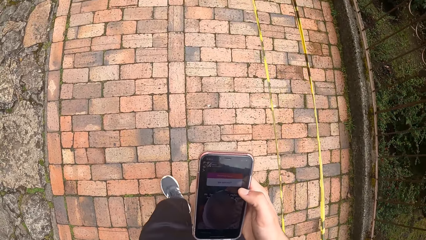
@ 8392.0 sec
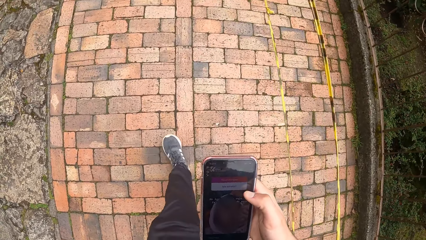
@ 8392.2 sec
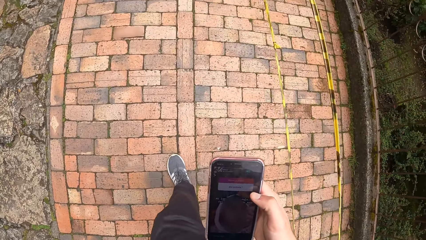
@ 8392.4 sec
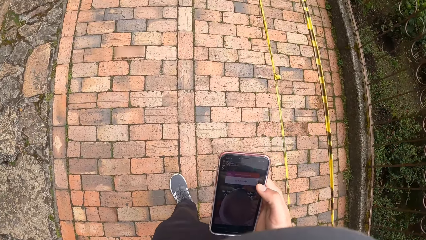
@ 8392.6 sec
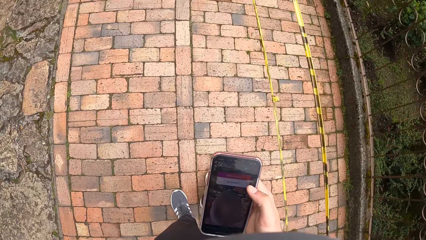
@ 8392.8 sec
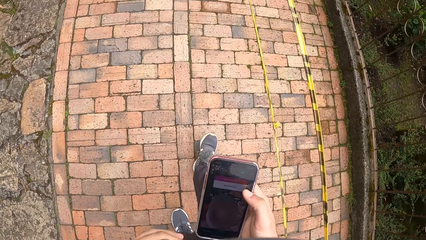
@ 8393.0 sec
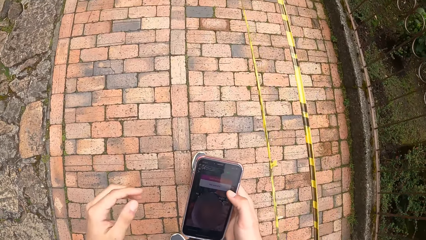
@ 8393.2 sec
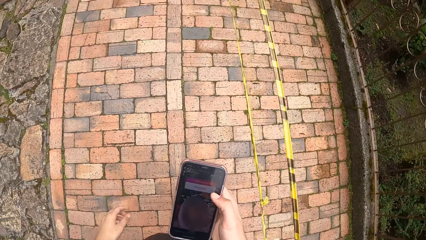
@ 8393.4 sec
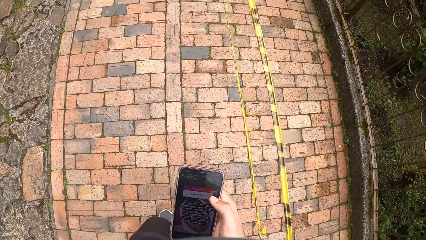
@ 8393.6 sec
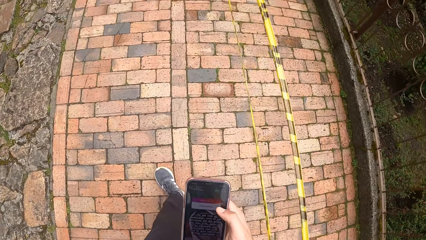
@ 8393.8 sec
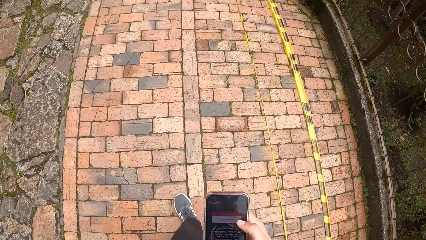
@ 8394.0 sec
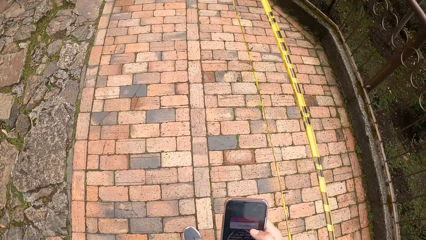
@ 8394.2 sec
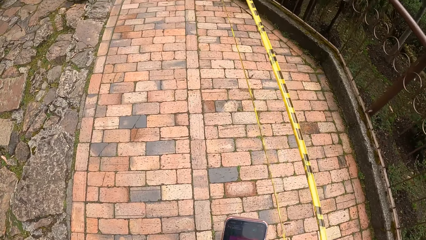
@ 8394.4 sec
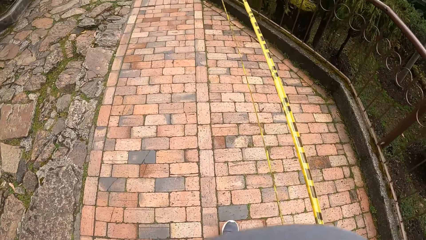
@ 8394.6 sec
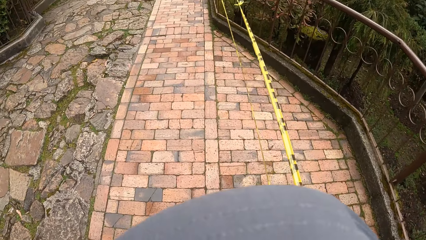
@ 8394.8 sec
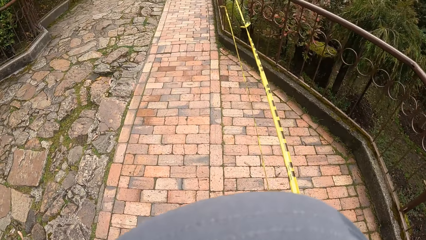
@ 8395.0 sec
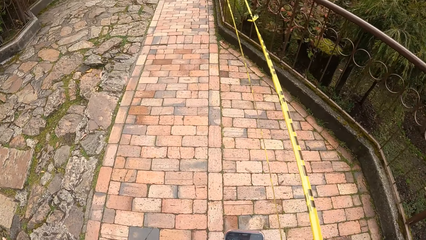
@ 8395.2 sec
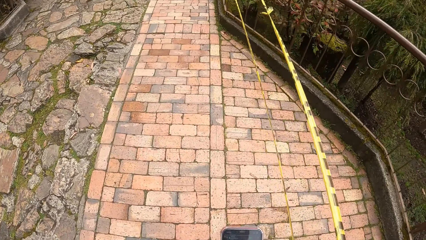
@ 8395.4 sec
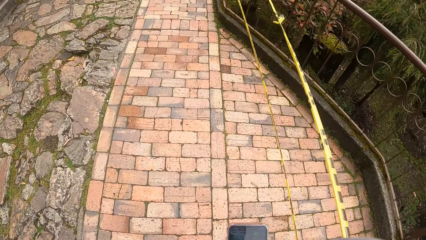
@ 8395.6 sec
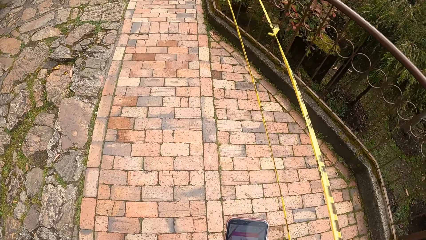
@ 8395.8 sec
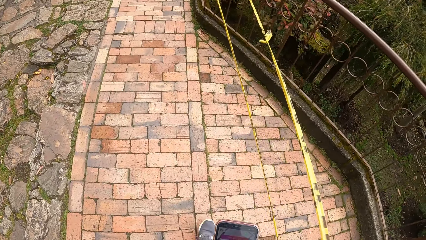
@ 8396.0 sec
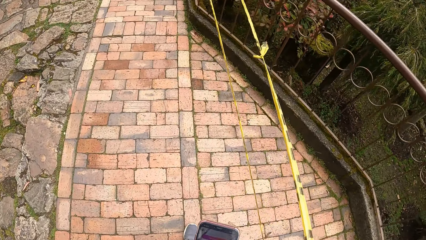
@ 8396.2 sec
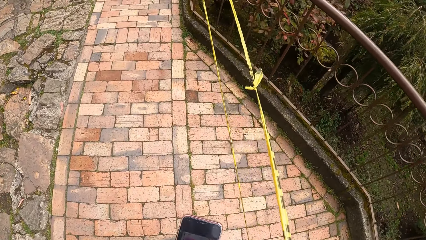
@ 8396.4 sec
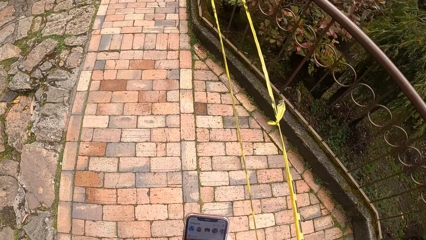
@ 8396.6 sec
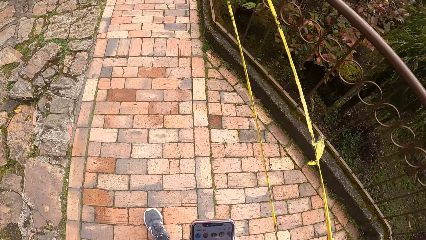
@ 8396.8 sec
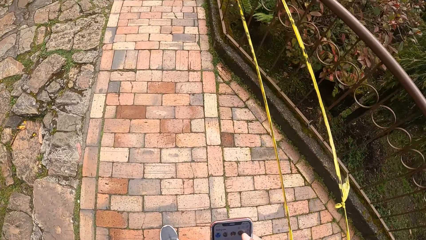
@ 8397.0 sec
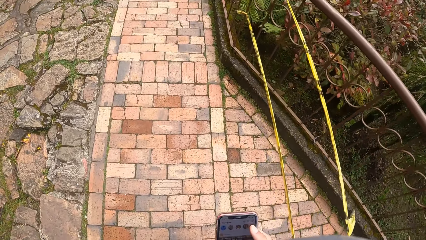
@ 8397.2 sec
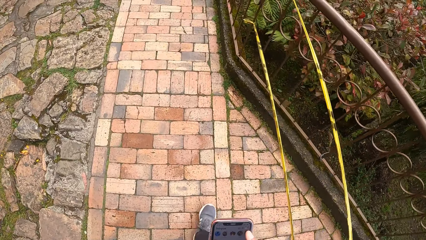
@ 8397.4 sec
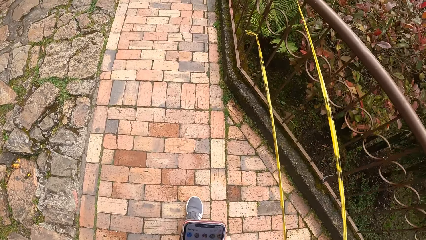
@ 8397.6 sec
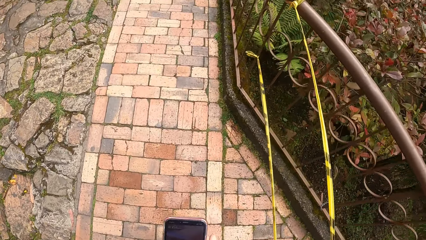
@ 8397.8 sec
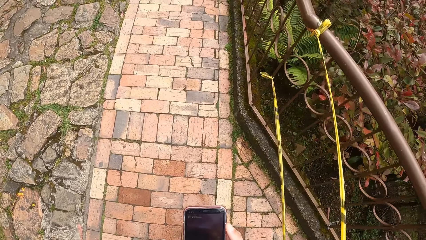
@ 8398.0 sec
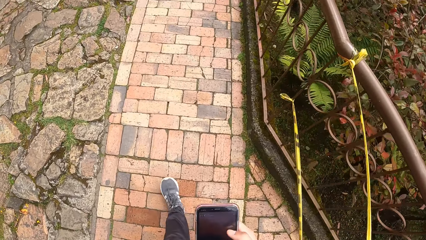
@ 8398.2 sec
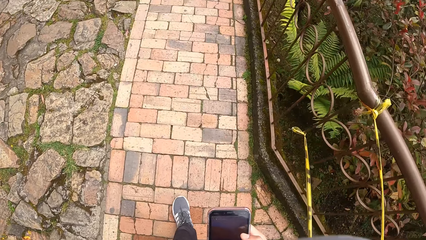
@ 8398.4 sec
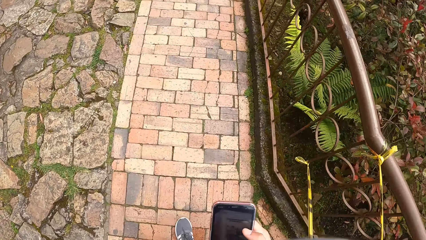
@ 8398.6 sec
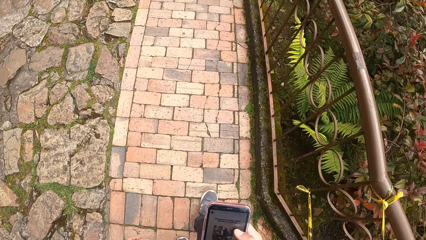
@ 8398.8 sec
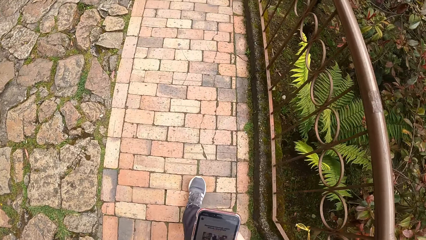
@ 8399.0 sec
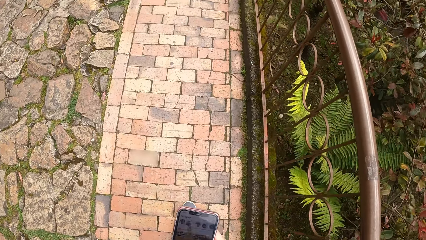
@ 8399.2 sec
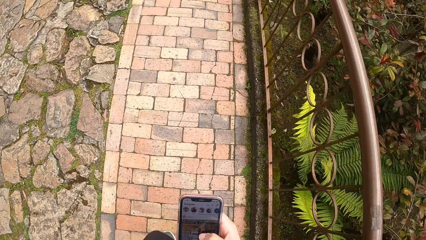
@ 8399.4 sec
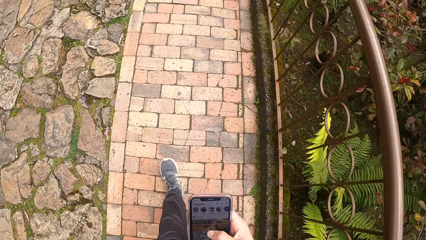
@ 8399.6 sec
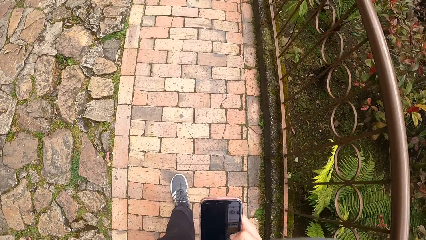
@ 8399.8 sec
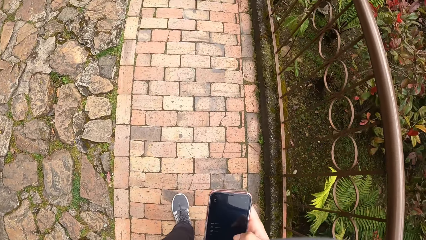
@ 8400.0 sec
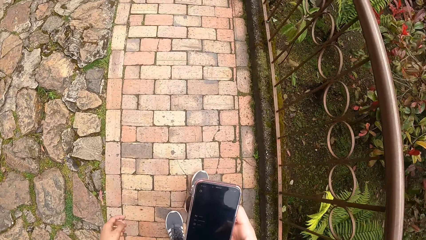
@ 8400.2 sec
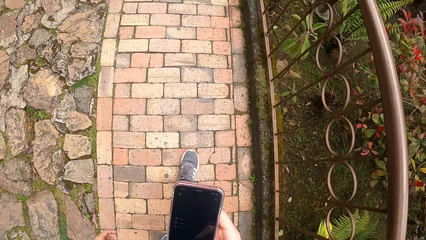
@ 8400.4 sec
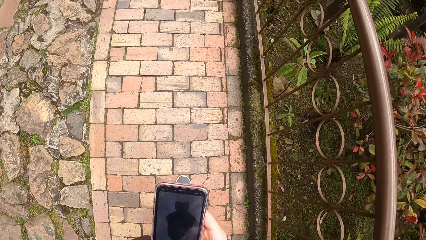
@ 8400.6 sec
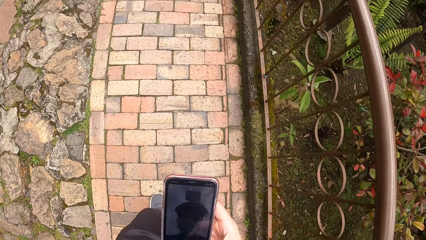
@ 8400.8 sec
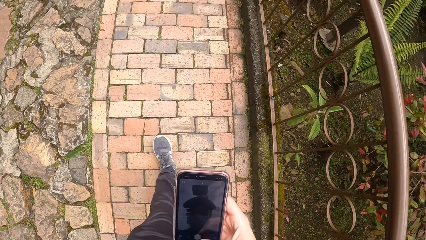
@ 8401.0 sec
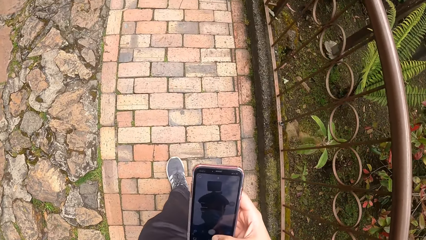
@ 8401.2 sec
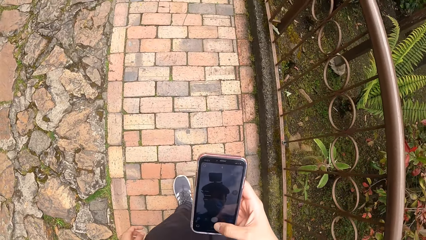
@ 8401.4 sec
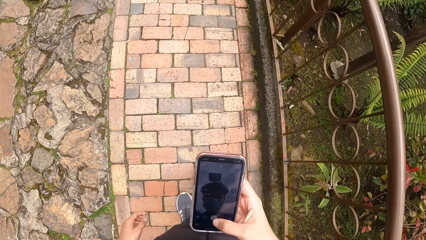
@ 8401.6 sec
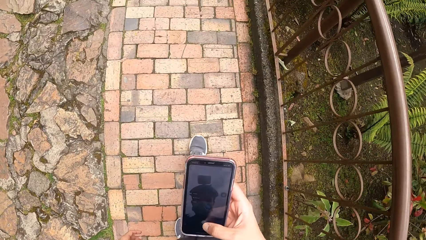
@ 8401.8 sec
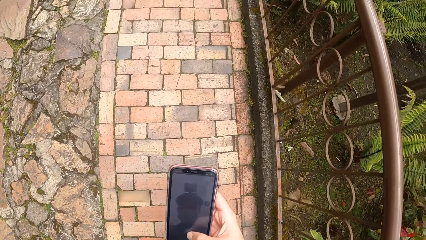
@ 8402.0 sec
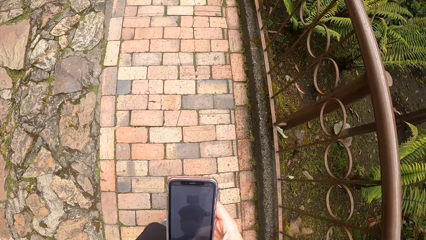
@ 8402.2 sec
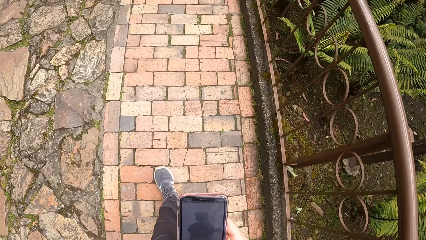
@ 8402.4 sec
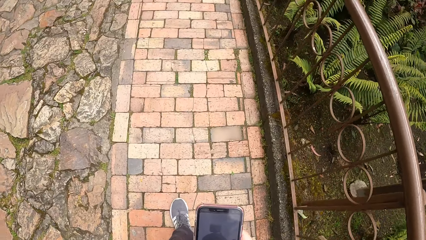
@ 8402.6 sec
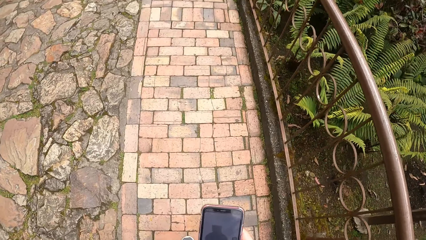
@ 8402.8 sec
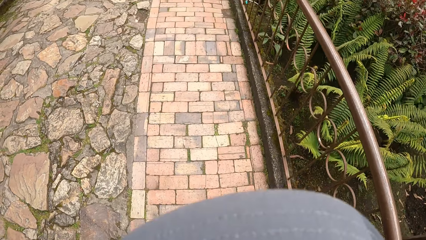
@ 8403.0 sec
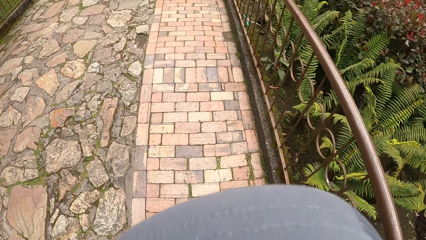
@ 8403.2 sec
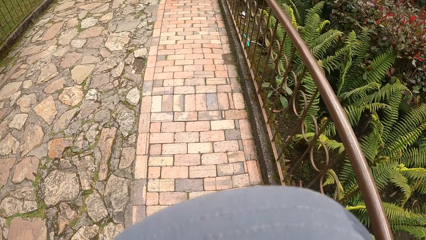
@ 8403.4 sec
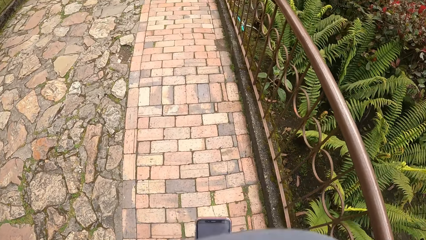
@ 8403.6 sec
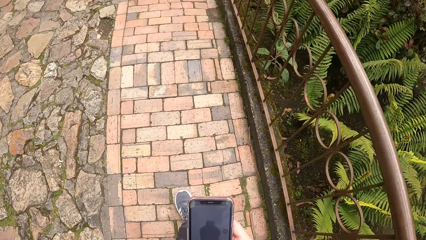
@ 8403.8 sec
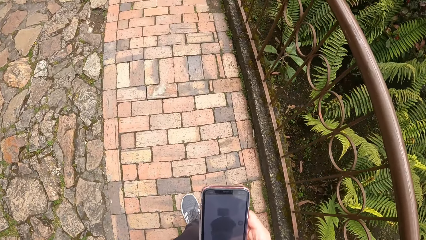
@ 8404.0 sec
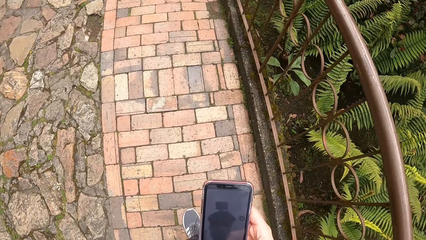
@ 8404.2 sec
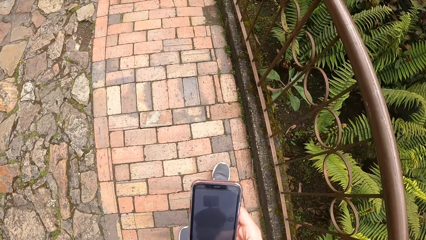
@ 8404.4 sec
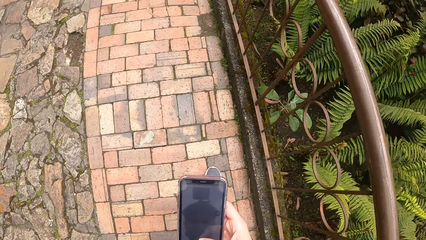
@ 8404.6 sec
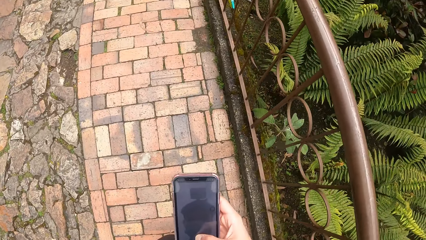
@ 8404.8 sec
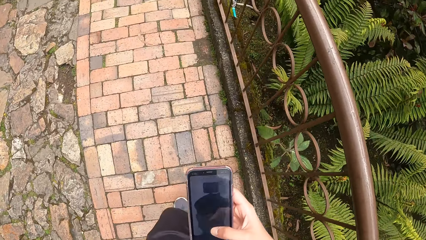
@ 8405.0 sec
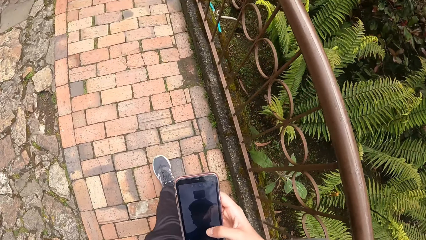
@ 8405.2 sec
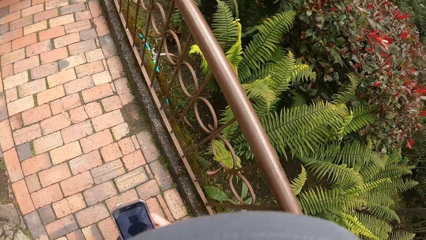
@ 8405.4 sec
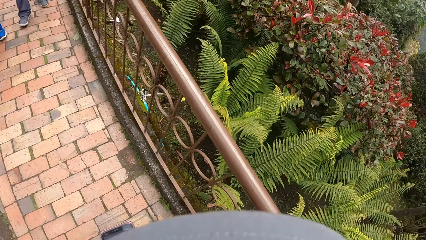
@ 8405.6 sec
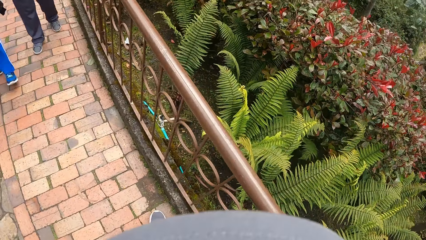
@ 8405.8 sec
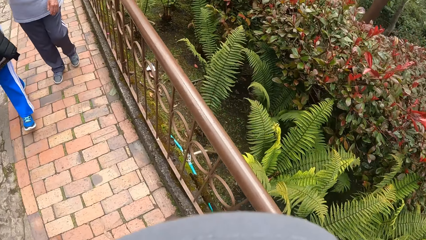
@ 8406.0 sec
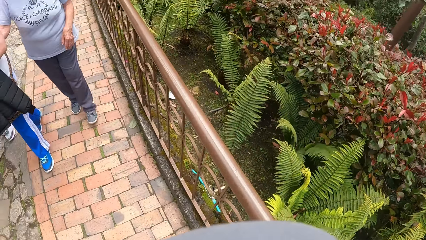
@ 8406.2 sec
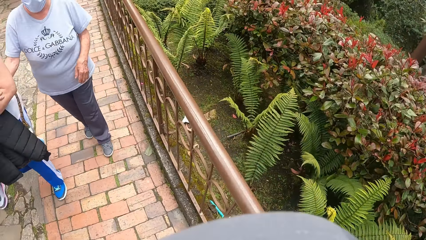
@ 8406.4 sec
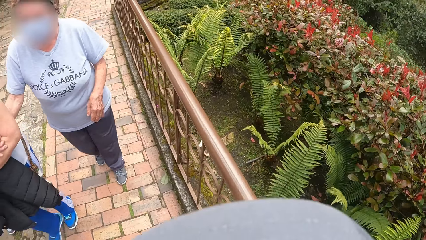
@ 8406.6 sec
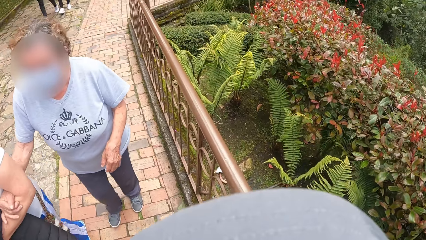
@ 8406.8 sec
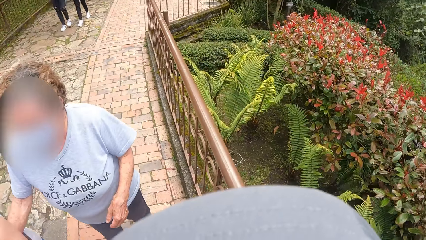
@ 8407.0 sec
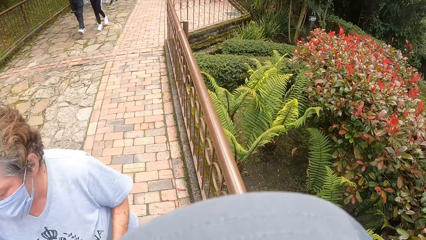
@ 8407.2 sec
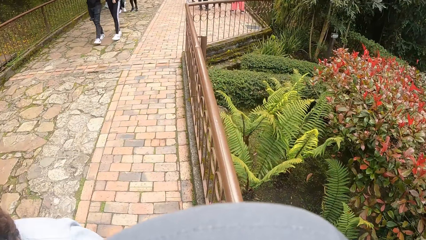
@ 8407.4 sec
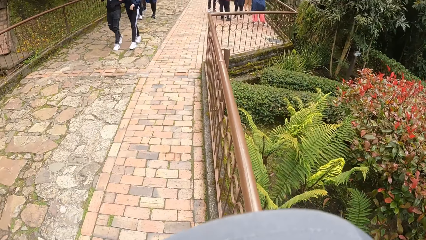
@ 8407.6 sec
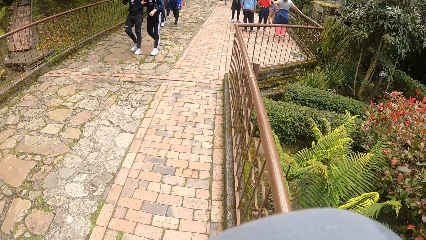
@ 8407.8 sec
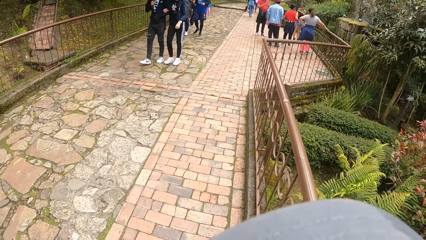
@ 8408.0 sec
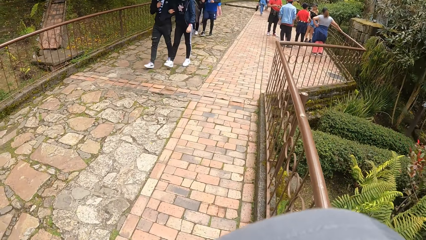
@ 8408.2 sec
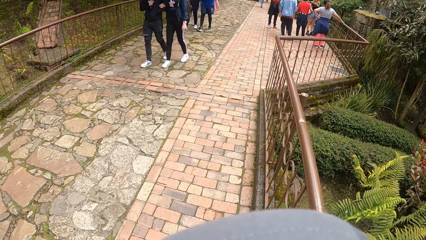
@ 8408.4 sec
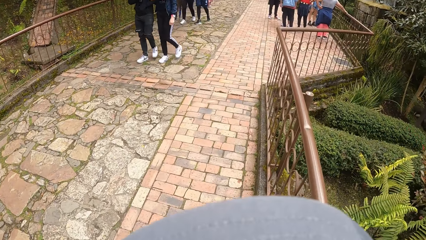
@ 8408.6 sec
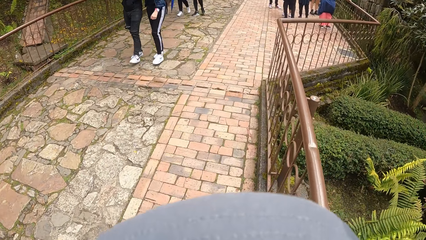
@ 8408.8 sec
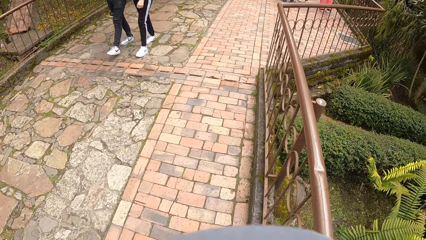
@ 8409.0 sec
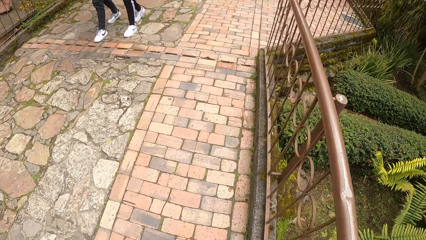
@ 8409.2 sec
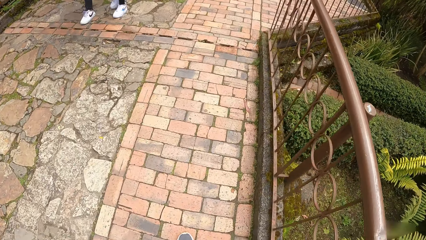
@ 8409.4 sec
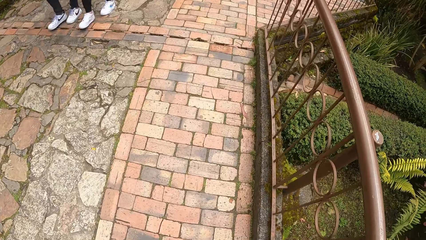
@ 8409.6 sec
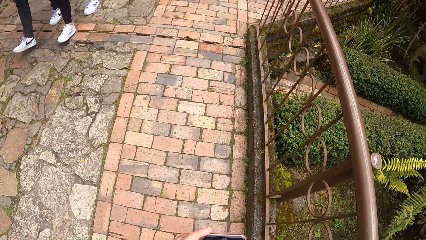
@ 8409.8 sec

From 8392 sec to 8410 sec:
The camera wearer operates the phone with his right hand. He opens the camera on the phone. Two women walk past the left hand side of the camera wearer. The camera wearer looks in front.
